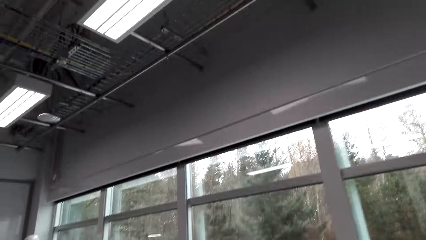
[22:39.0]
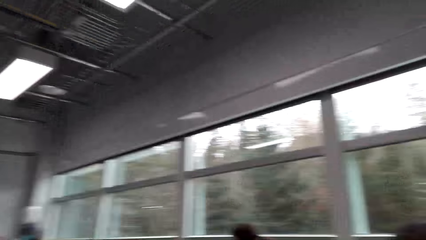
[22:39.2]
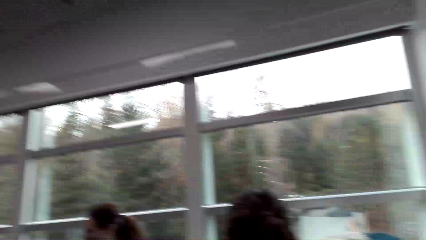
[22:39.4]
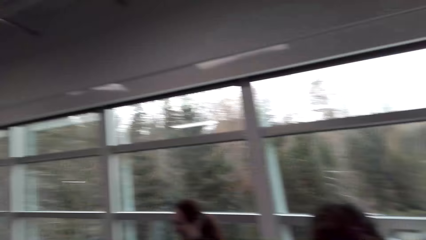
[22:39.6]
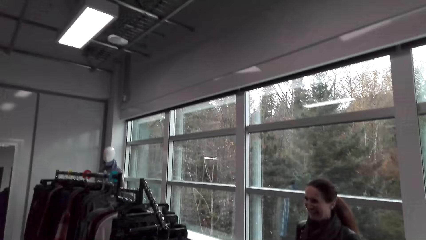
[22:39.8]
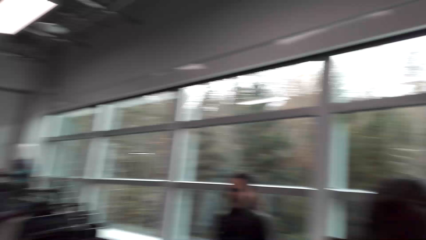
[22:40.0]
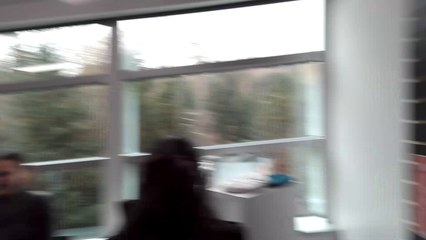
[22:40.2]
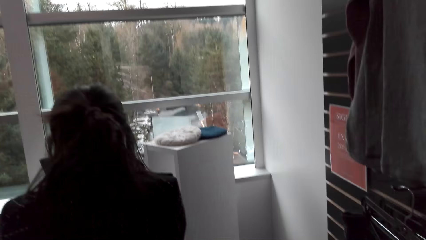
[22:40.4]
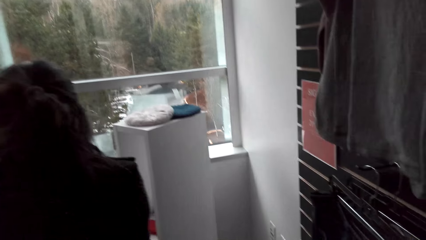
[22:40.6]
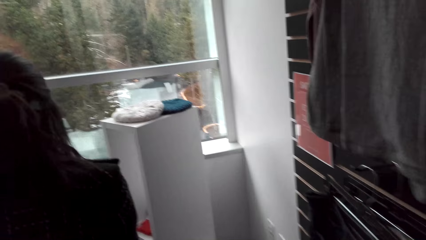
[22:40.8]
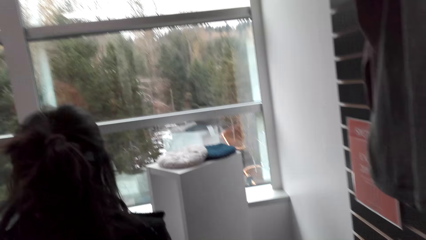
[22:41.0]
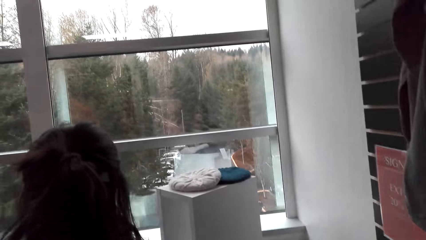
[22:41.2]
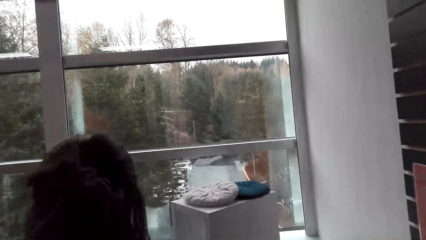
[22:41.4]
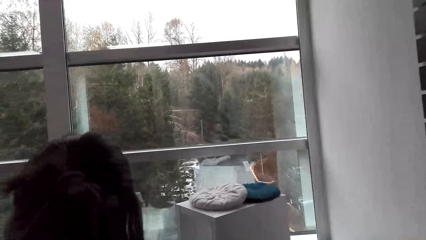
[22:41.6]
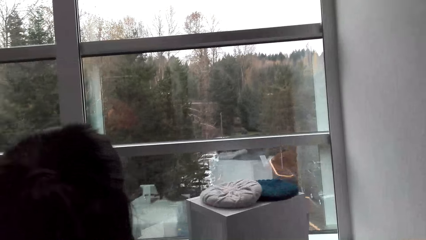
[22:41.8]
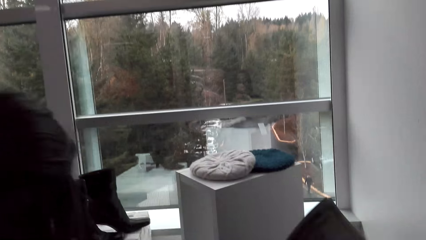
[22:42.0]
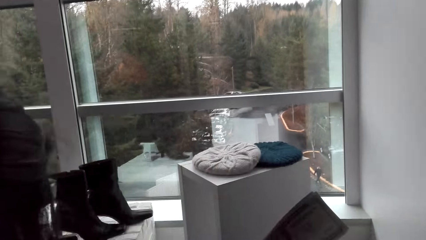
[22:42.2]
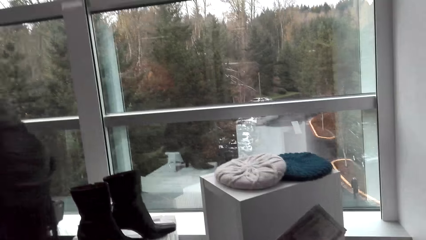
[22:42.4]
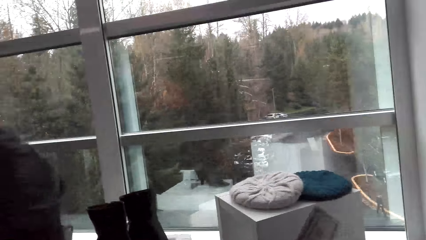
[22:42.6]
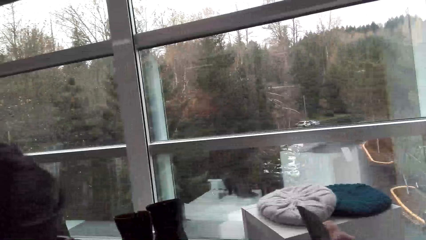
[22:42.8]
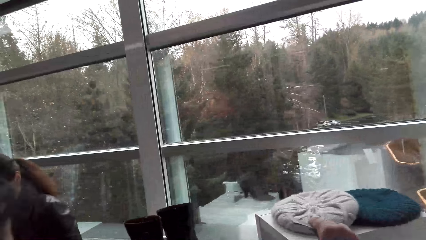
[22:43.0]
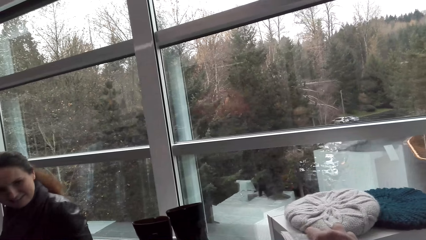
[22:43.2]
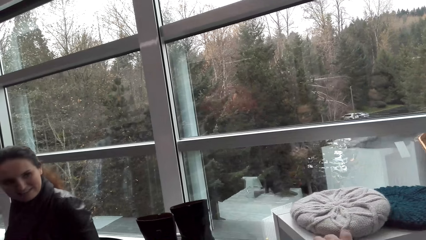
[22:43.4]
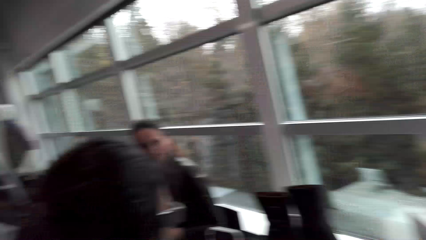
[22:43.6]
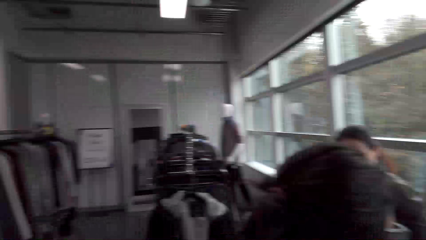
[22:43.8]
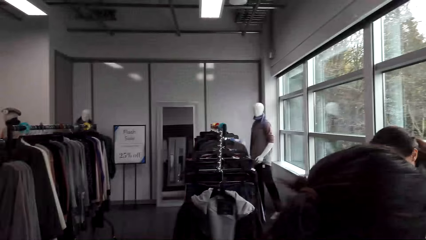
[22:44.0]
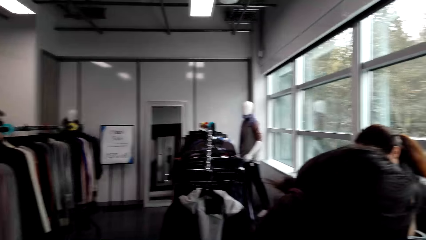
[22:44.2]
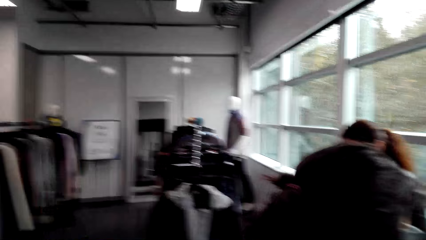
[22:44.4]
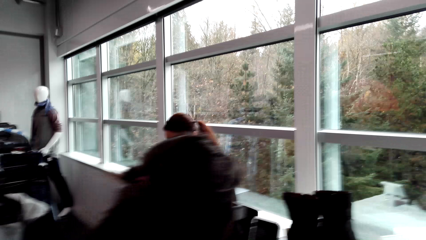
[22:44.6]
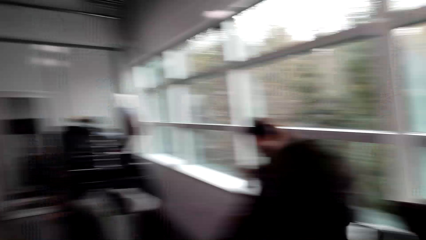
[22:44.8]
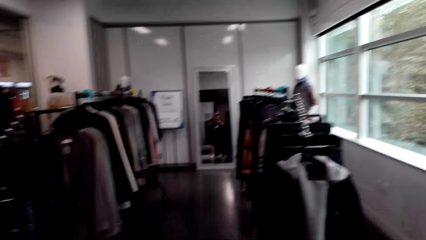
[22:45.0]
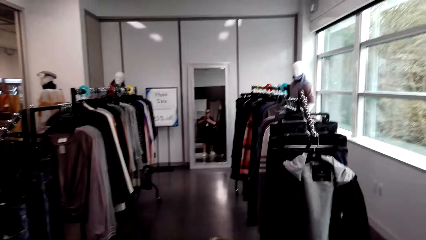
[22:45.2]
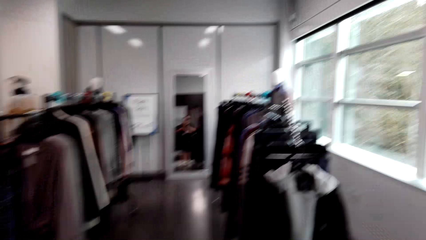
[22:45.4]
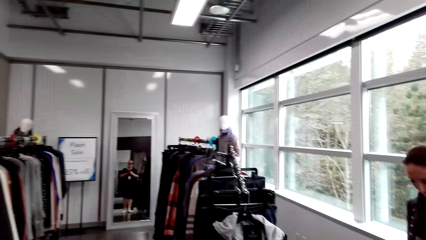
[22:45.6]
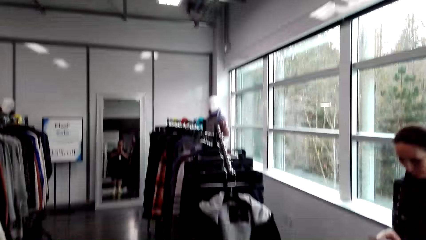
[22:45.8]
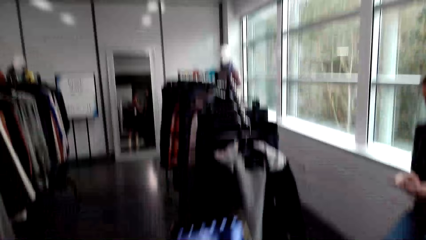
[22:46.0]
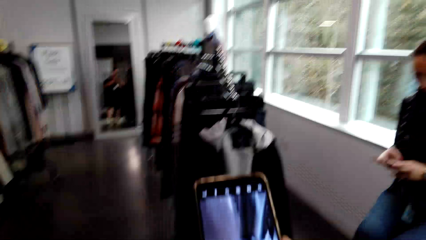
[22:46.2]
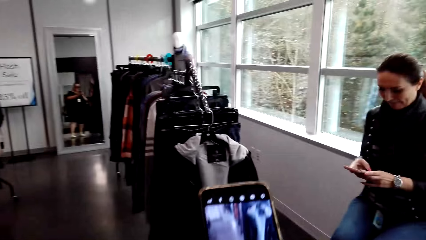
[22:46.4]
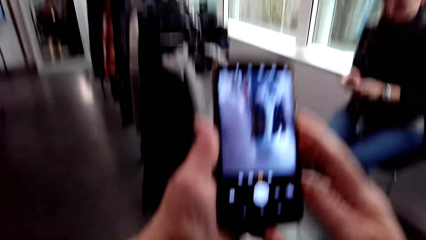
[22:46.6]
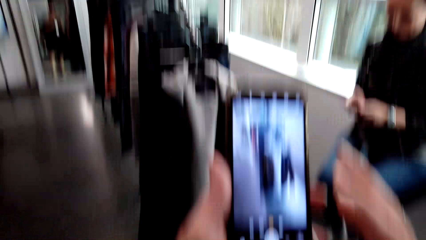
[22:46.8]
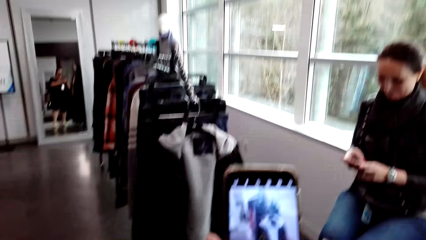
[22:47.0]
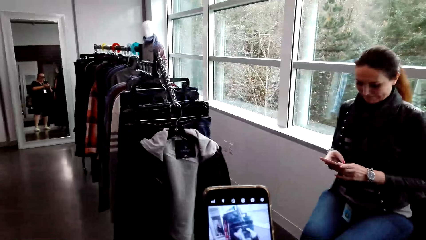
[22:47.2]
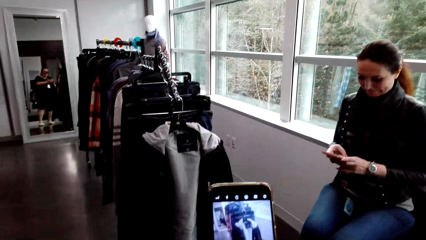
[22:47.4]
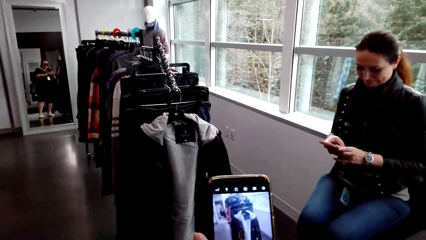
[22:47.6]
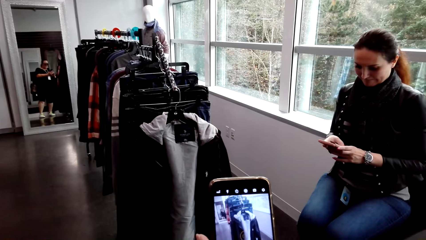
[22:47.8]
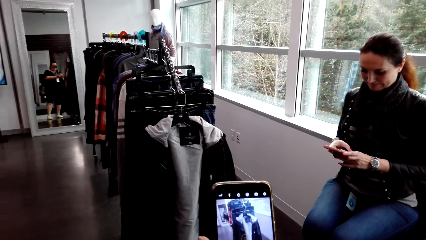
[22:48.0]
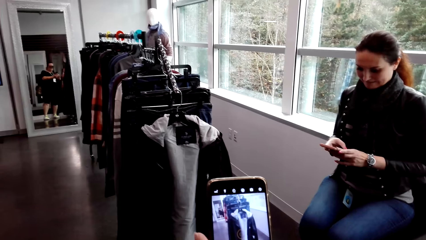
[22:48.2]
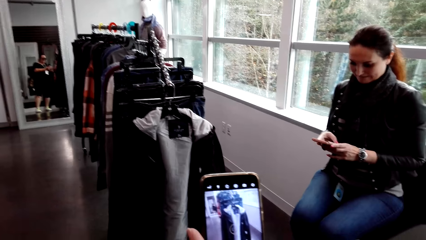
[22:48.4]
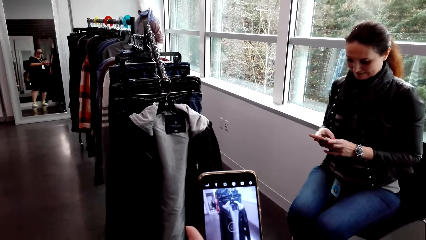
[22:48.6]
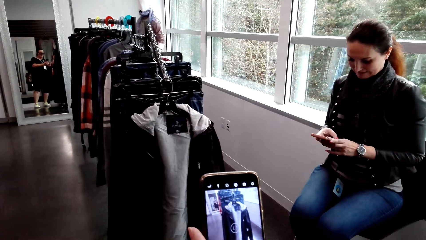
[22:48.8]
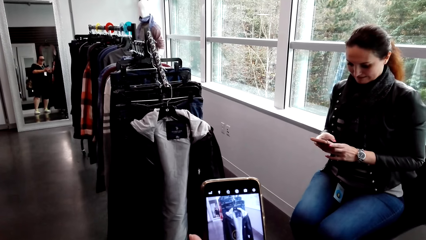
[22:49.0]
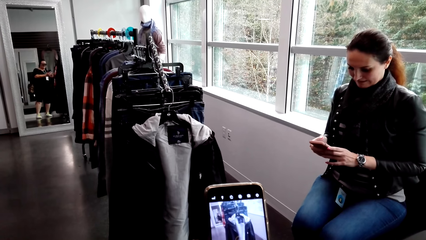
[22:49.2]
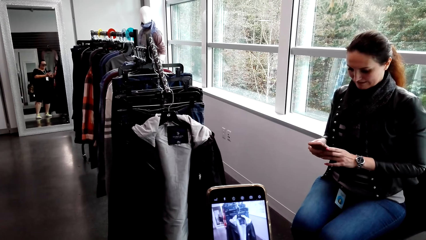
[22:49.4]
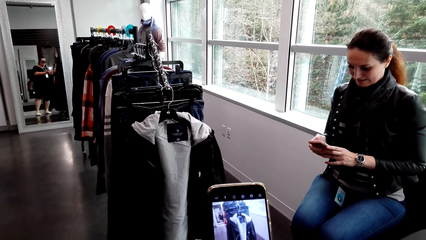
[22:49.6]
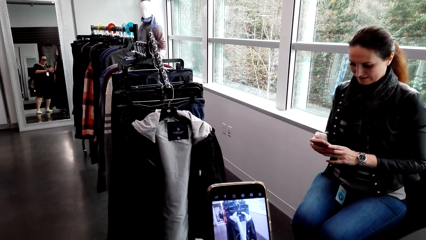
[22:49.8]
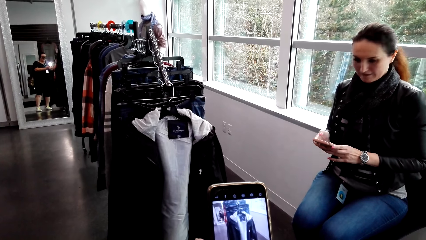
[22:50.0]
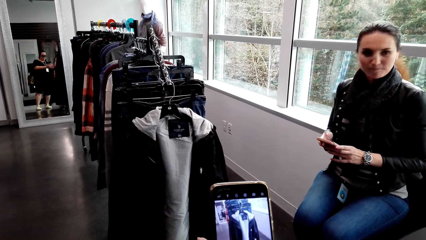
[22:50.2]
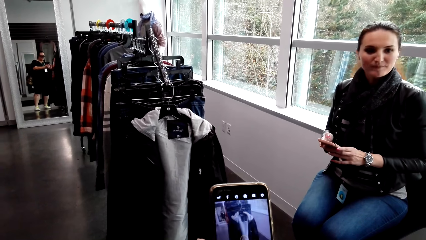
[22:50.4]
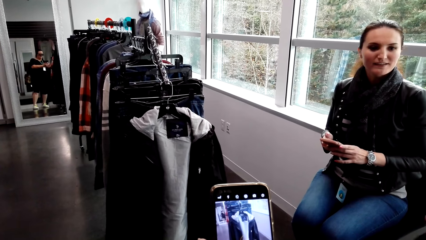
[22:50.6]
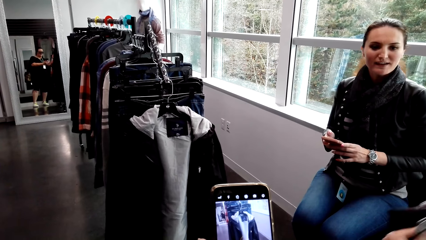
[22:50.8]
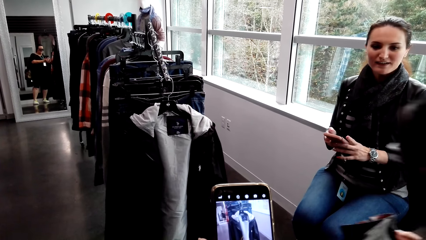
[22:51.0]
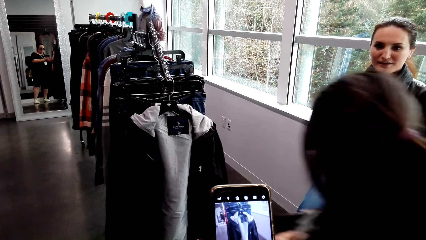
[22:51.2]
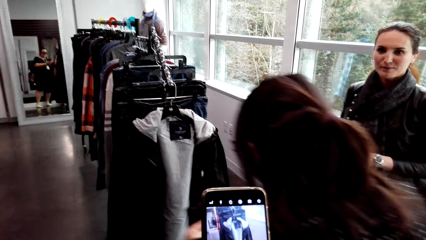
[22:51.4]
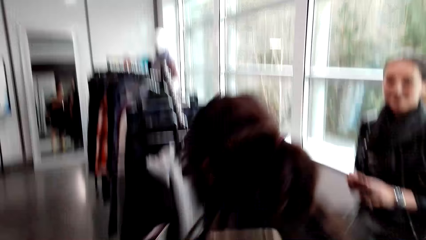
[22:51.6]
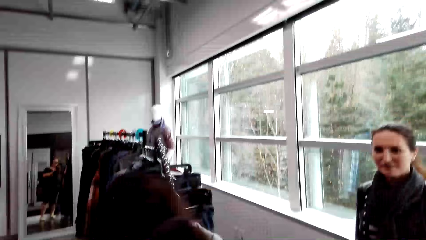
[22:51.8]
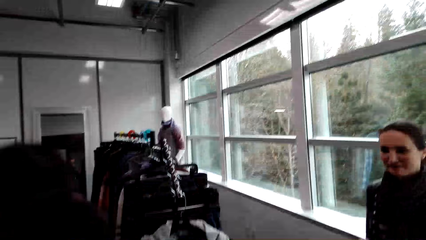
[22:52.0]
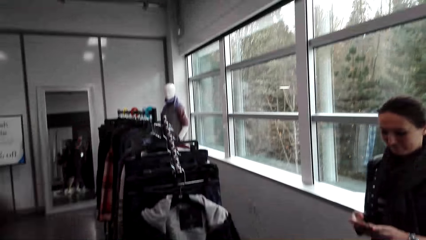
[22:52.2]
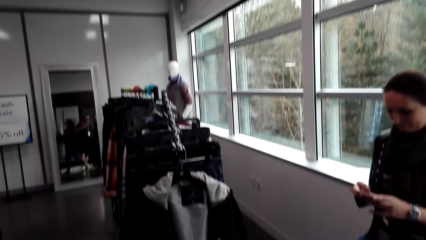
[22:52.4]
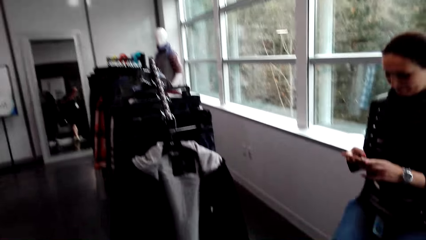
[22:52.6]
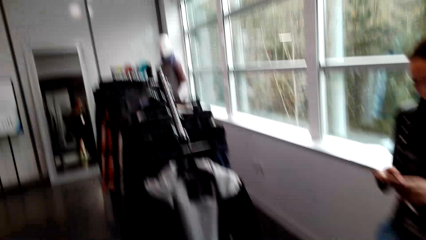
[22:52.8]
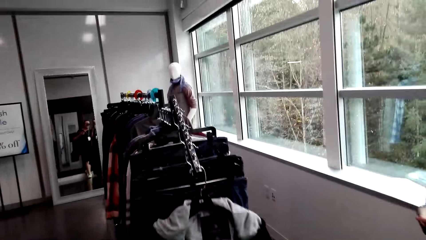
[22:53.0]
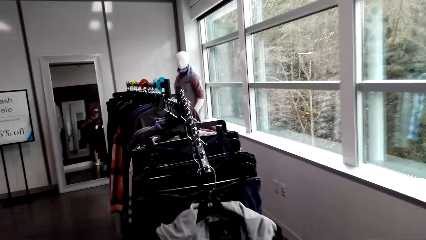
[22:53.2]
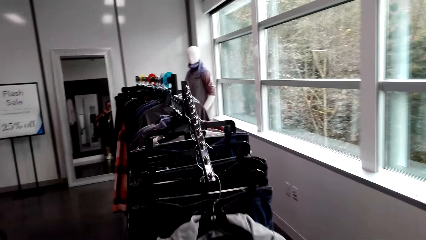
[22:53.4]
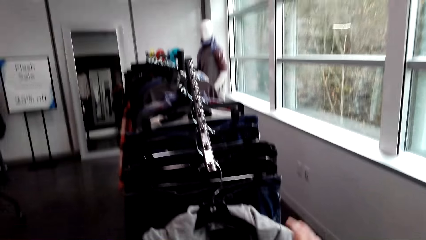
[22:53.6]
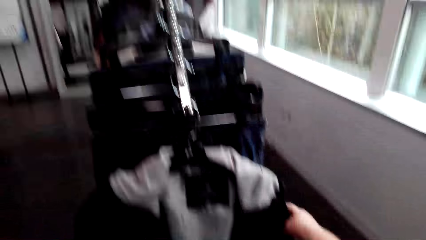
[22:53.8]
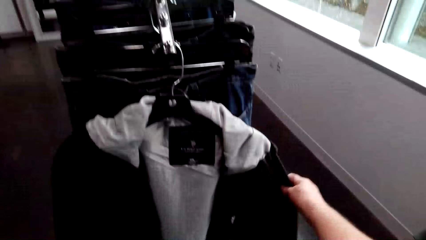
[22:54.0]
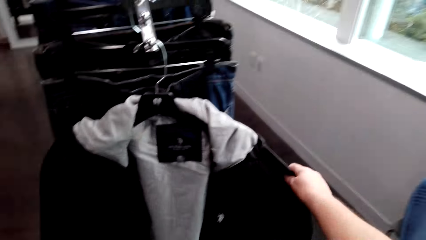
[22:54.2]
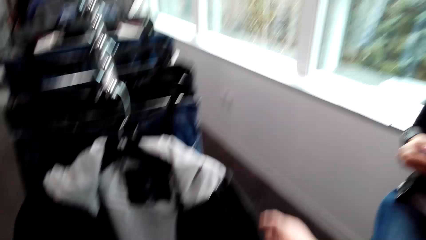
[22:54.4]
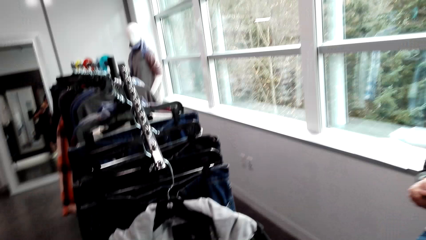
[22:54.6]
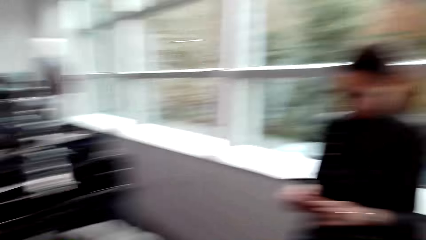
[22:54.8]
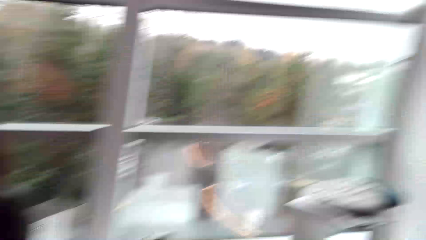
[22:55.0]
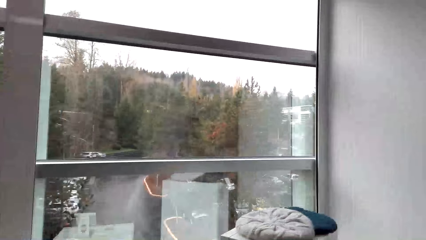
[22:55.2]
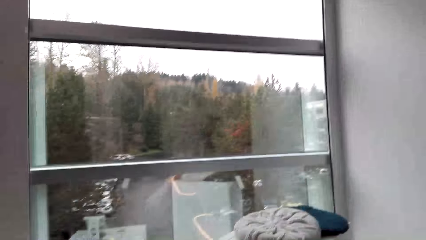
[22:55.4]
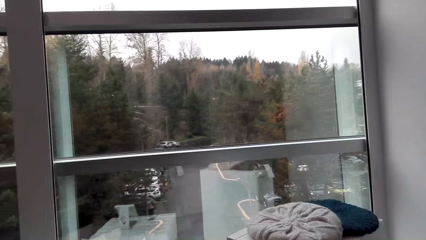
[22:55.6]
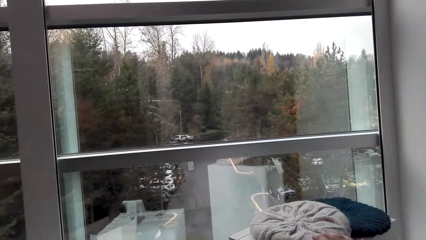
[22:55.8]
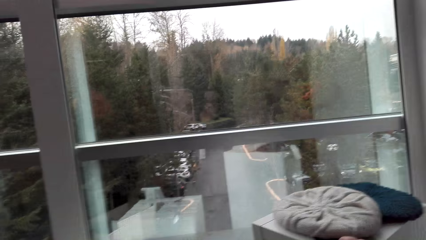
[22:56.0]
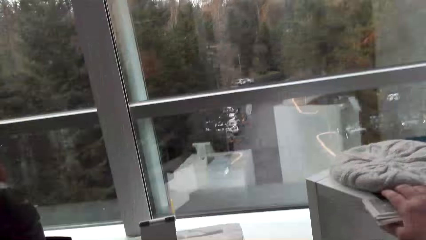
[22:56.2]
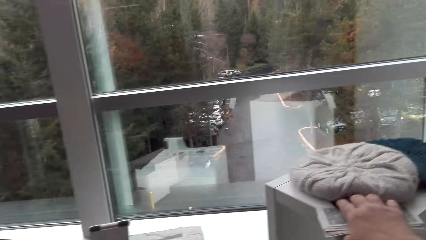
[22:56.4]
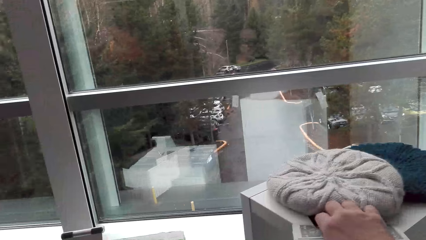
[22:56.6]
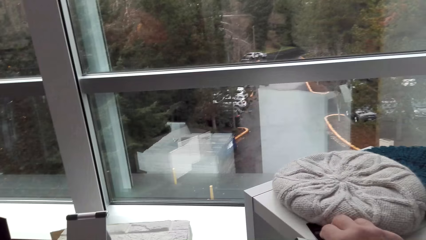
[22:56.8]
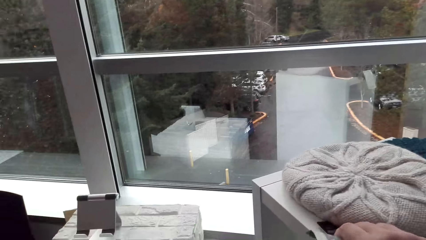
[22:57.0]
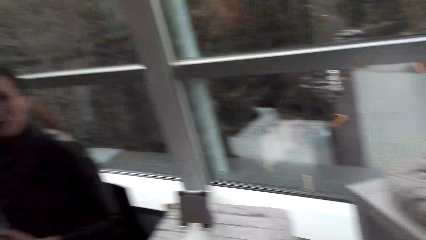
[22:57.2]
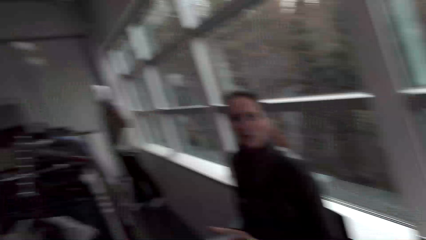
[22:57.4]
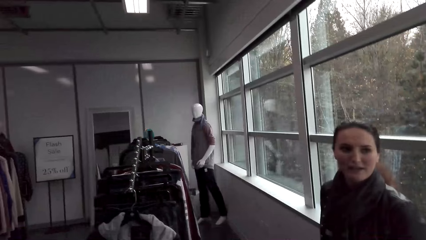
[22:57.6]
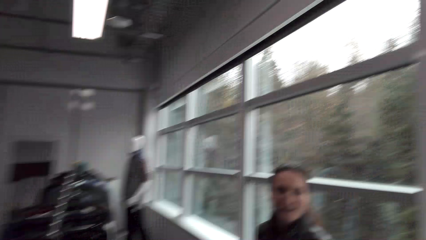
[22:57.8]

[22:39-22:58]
The camera wearer looks around the clothes store. She laughs. She holds the shoe display. She looks around the clothes store. She speaks to a woman. She records a video with the phone. She scrolls her phone. She takes a picture of the jacket with her phone. Another woman speaks to the camera wearer. The camera wearer speaks to the first woman. She checks out the cloth. She touches the jacket on the rack stock. She speaks to the first woman. She holds something with the right hand.
